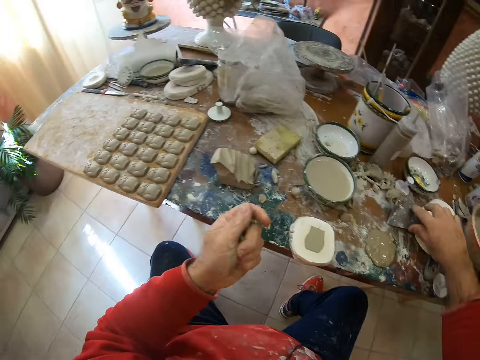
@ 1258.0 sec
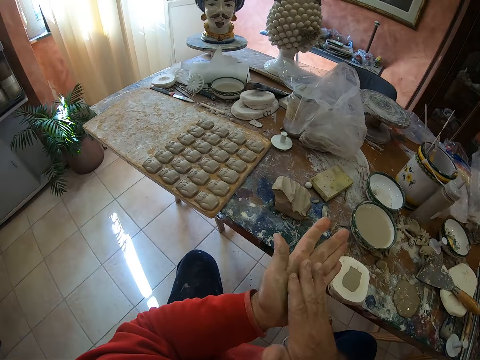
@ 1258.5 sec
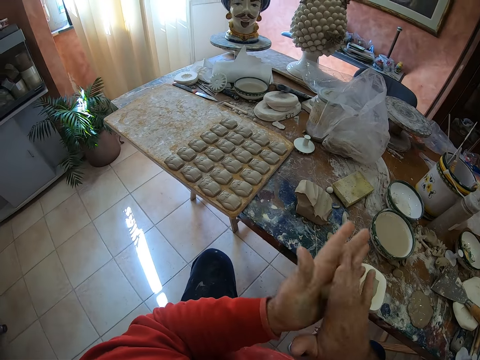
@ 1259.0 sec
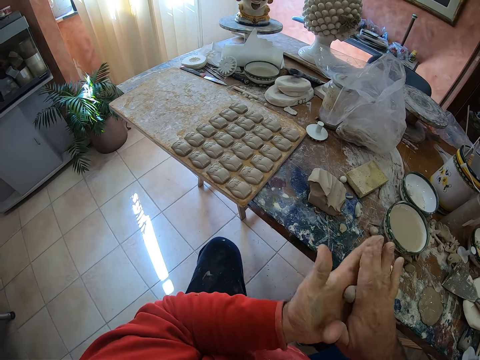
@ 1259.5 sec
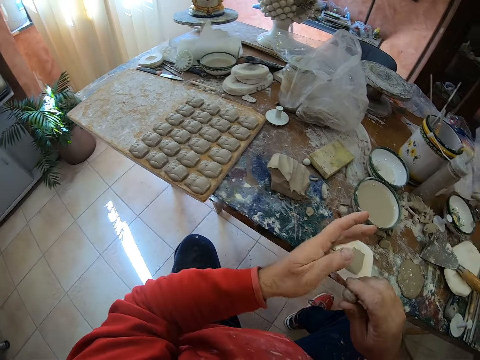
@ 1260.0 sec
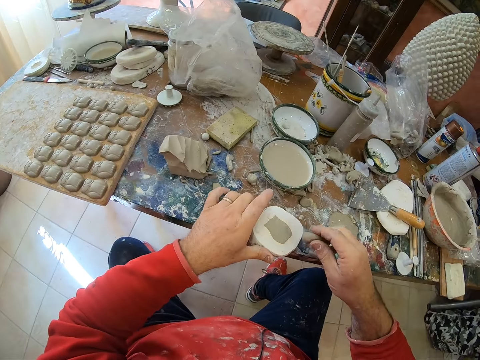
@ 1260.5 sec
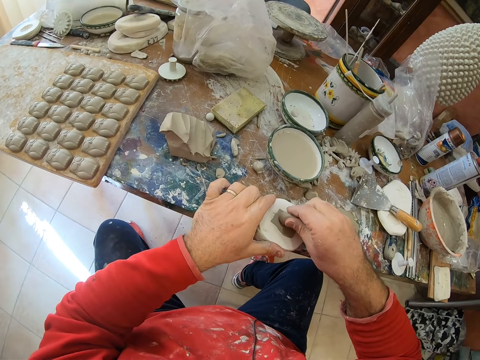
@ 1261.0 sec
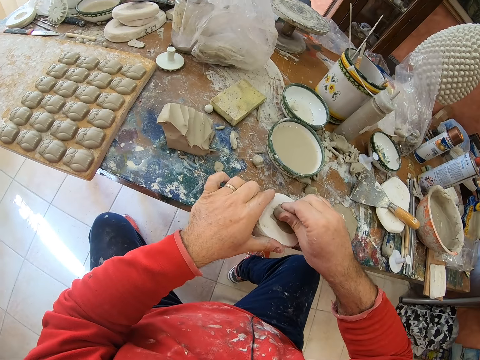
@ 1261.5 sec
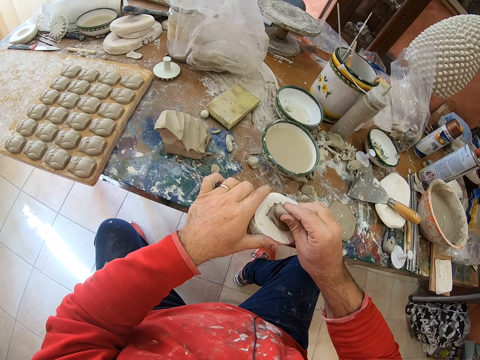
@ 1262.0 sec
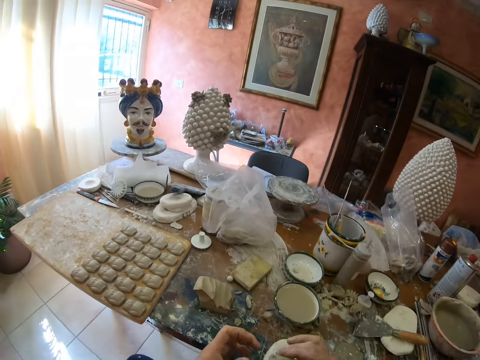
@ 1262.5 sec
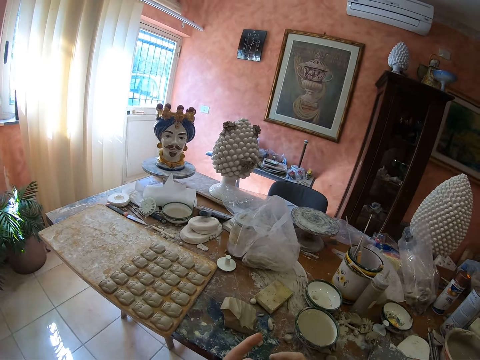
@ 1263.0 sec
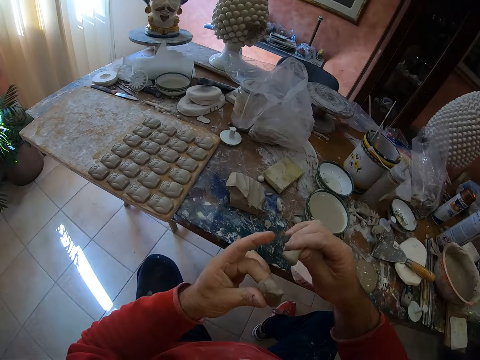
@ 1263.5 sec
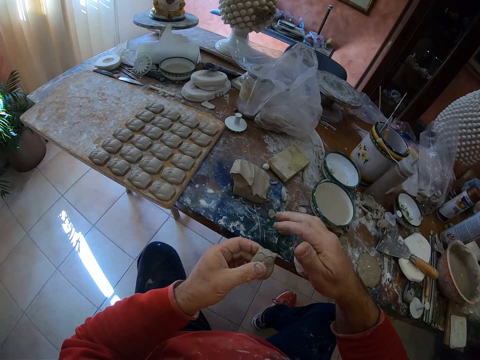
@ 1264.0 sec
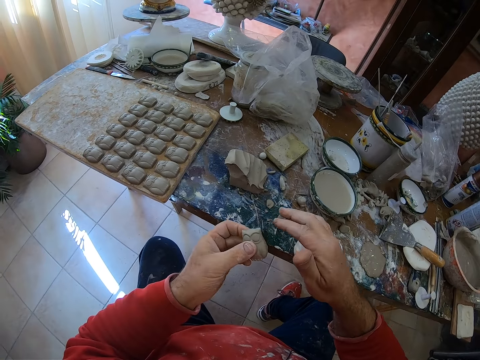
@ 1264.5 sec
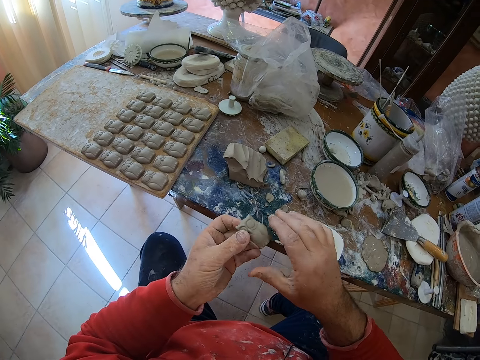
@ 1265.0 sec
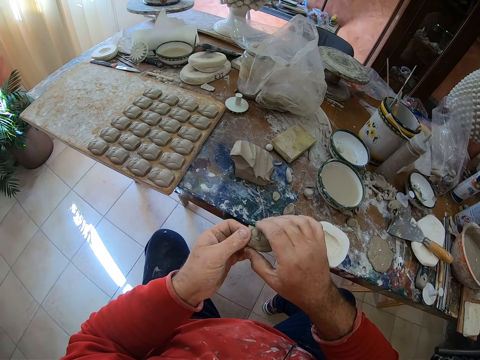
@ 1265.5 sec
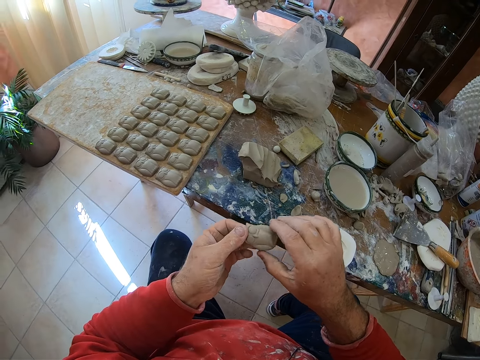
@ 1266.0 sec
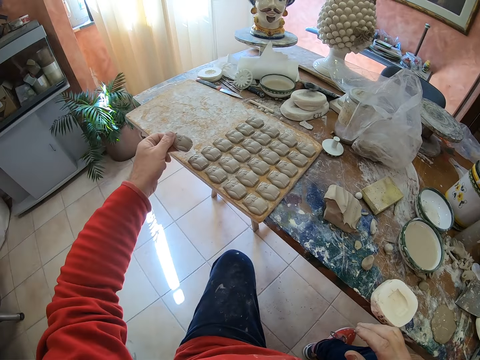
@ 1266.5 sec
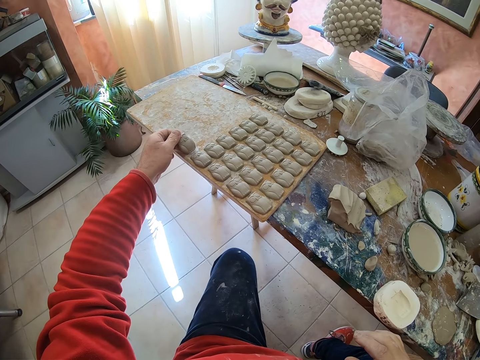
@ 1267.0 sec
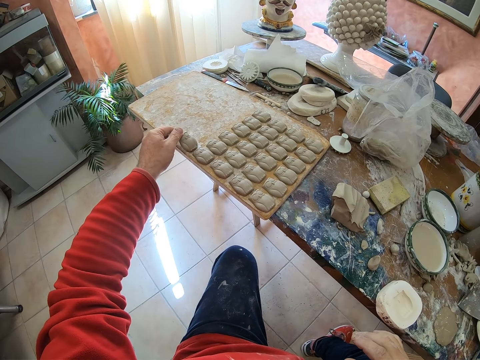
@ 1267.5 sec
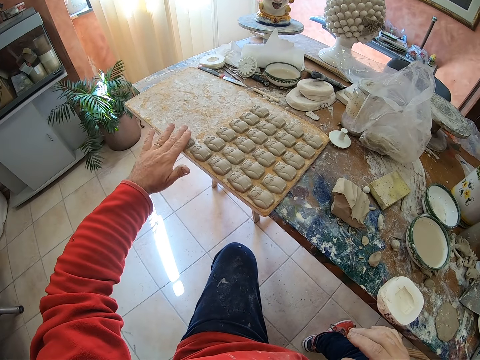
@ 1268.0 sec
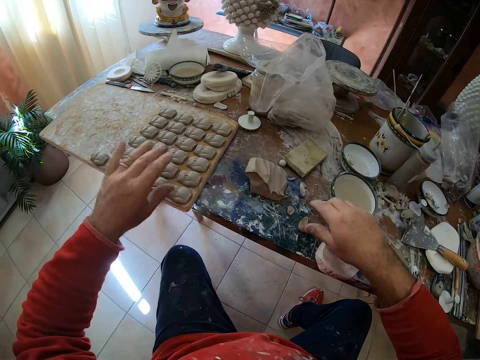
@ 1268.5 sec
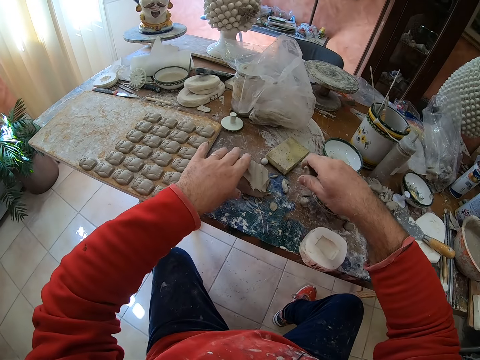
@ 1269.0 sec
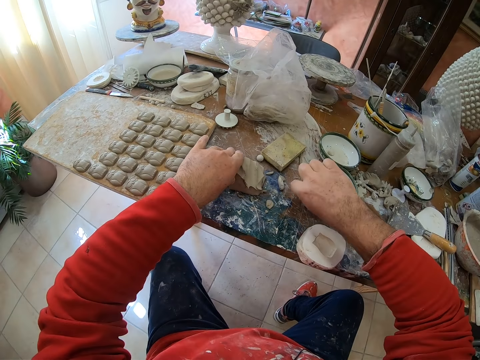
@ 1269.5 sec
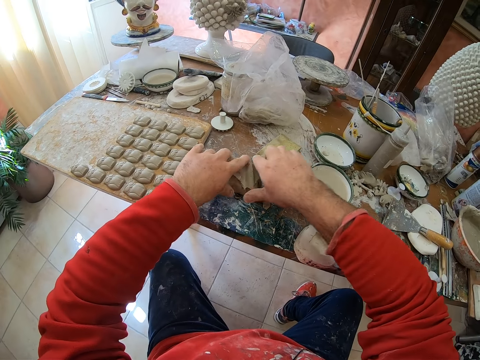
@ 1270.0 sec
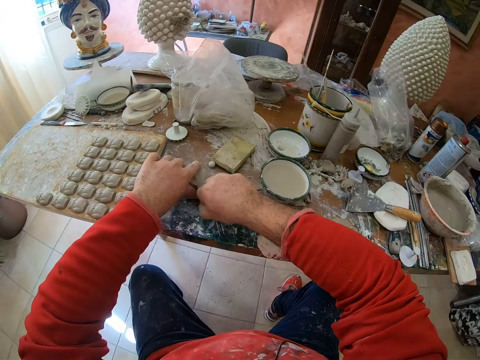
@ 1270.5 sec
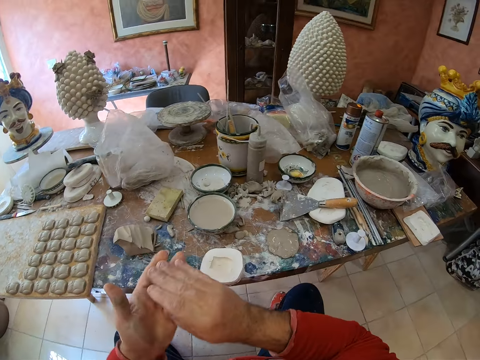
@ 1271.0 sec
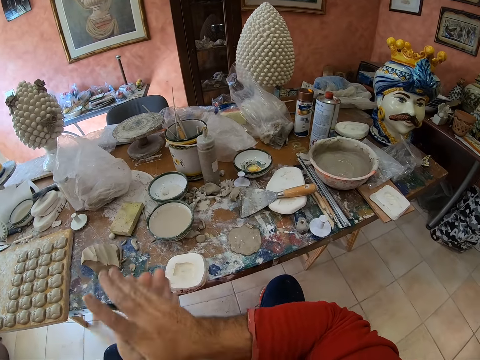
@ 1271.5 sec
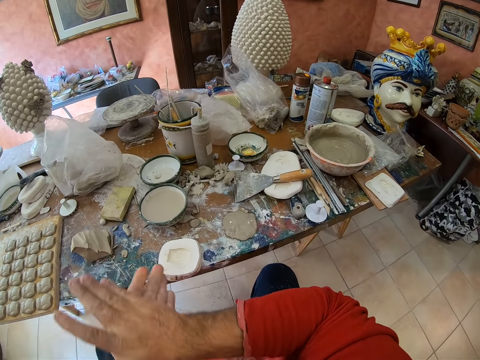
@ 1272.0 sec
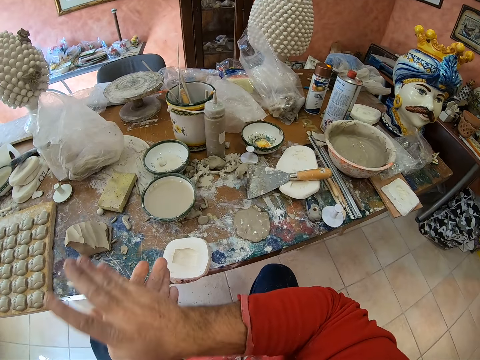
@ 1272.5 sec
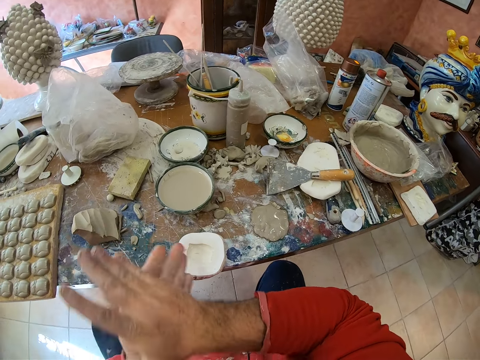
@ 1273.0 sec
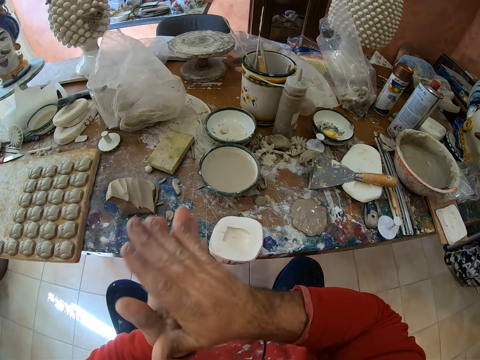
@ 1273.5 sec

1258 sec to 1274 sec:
The camera wearer drops the scraper back on the table. He rolls the cut mud or clay mold in his hands. He presses the clay mold into a mold shaper and pulls an owl shaped clay mold from the mold shaper. He drops the mud on the table. He smoothens the clay owl mold's edges with his fingers. He puts the clay owl mold on a wooden tray. He shifts something on the table, cuts the mud on the table and takes a pinch of clay mold on the table. He rolls the clay mold in his hands.

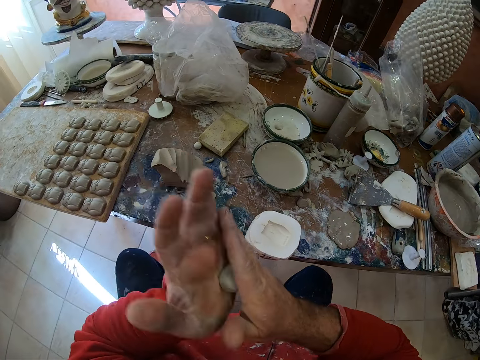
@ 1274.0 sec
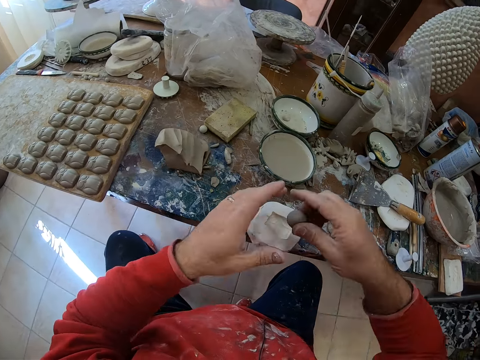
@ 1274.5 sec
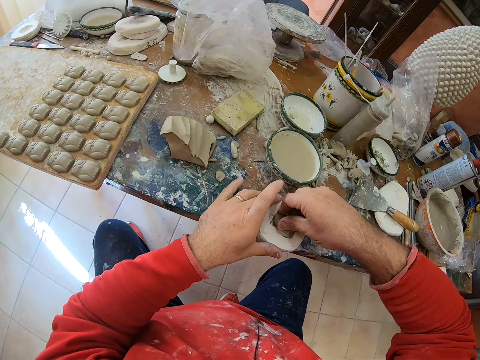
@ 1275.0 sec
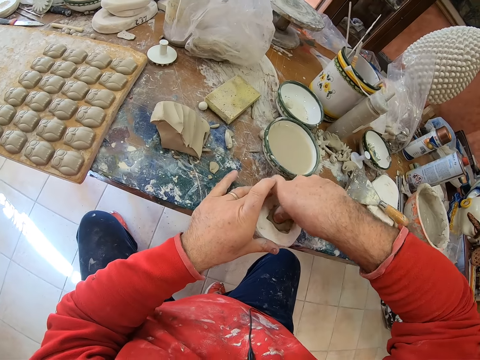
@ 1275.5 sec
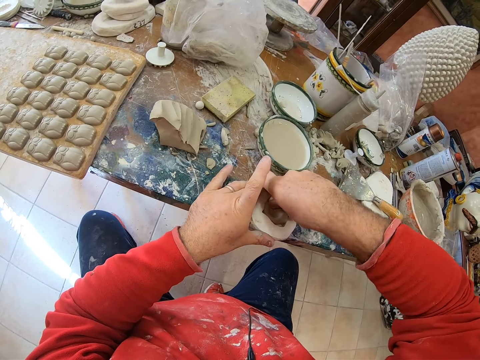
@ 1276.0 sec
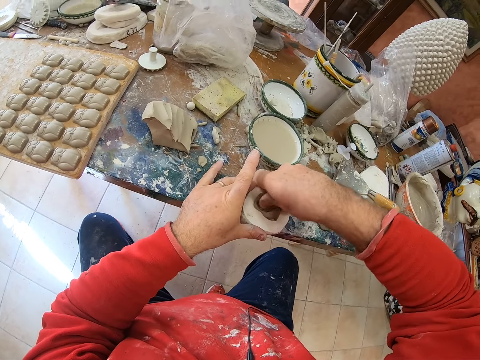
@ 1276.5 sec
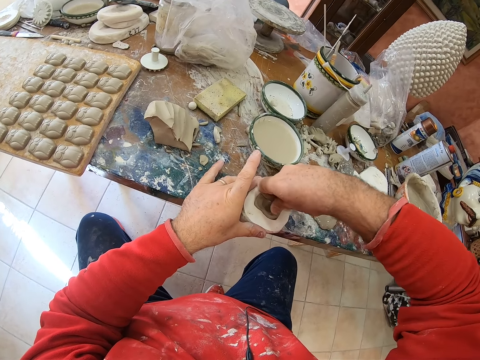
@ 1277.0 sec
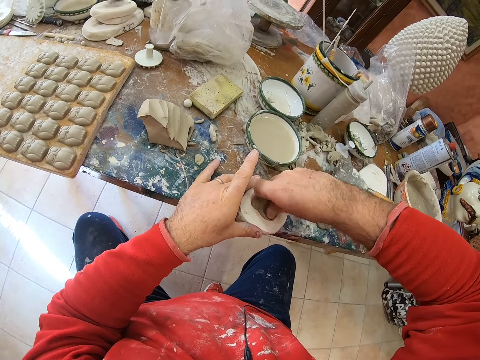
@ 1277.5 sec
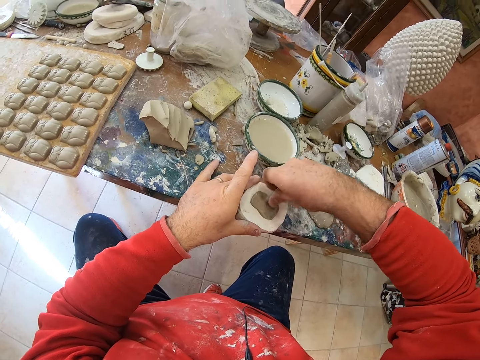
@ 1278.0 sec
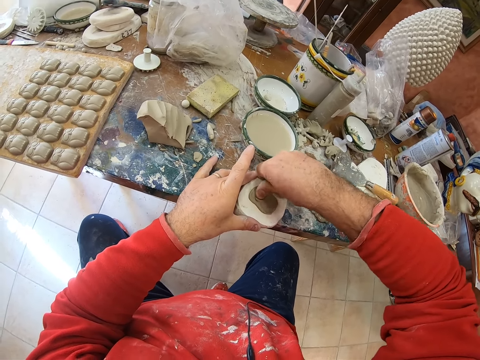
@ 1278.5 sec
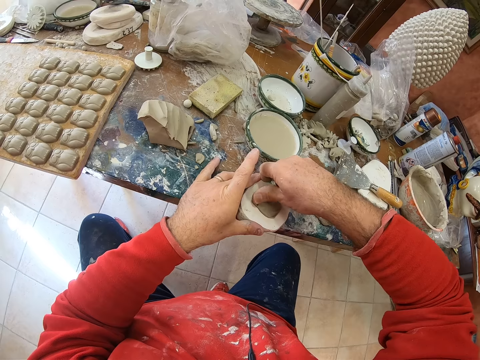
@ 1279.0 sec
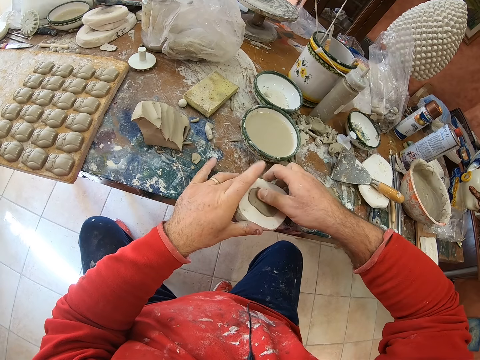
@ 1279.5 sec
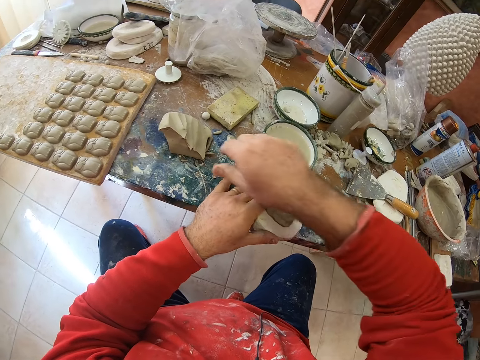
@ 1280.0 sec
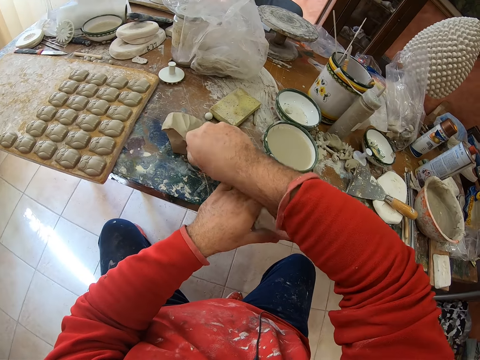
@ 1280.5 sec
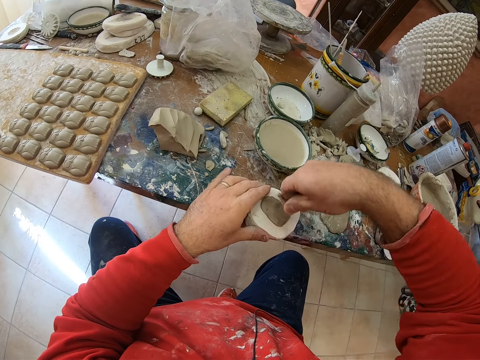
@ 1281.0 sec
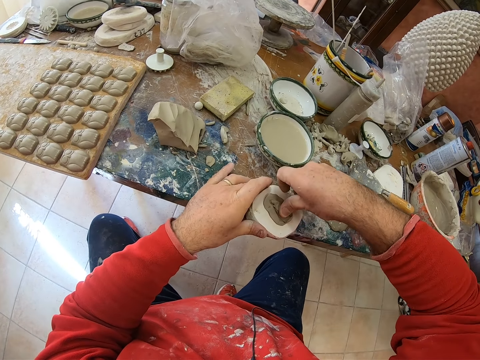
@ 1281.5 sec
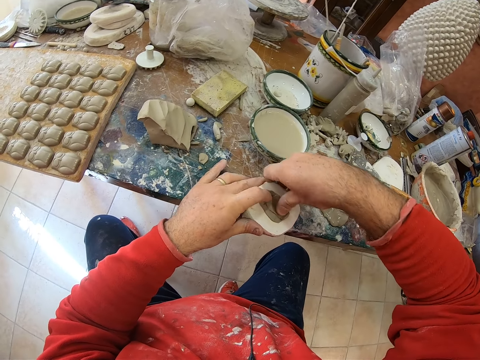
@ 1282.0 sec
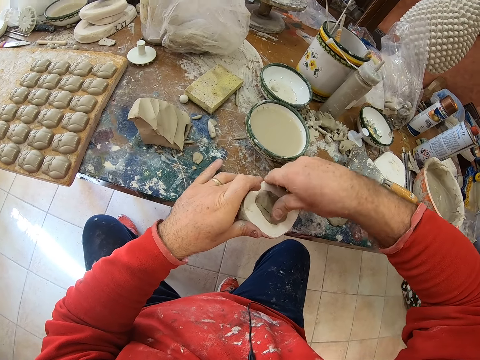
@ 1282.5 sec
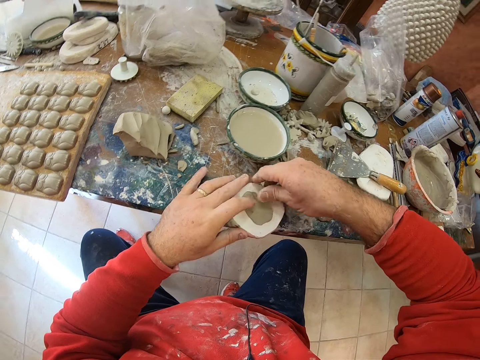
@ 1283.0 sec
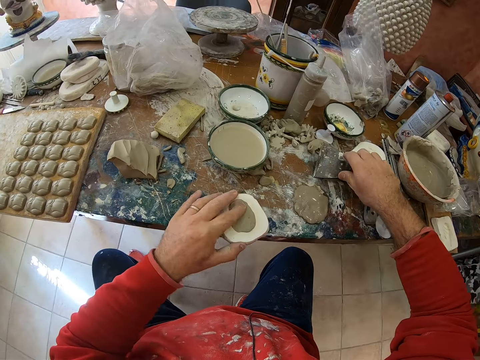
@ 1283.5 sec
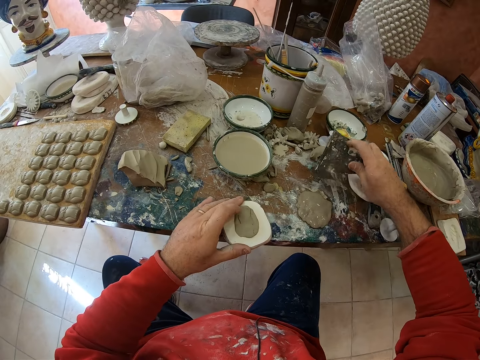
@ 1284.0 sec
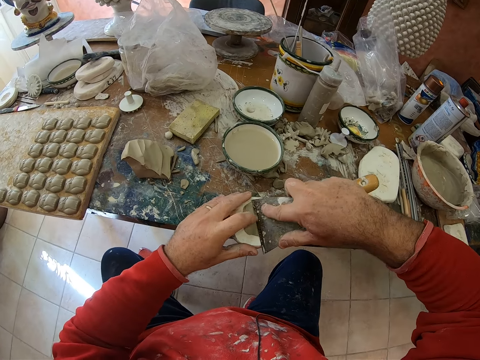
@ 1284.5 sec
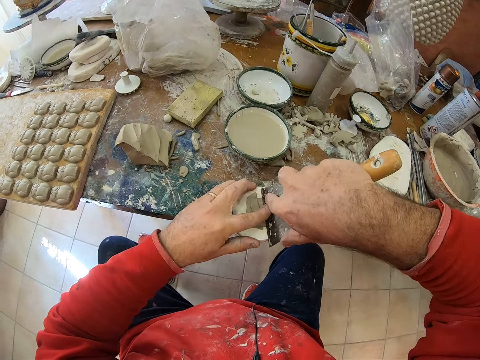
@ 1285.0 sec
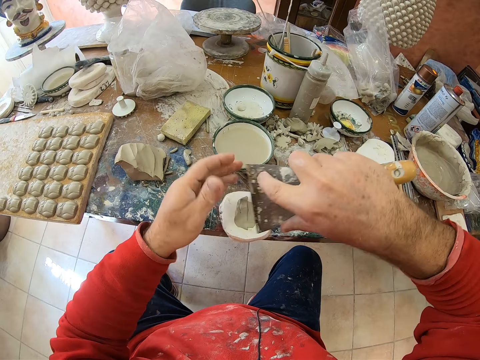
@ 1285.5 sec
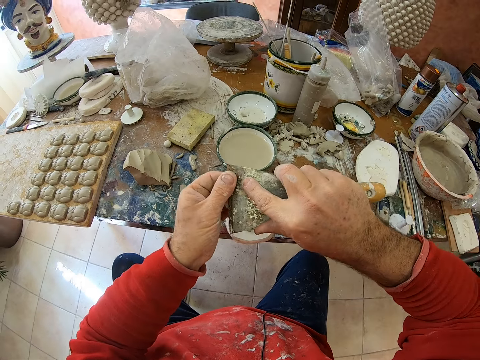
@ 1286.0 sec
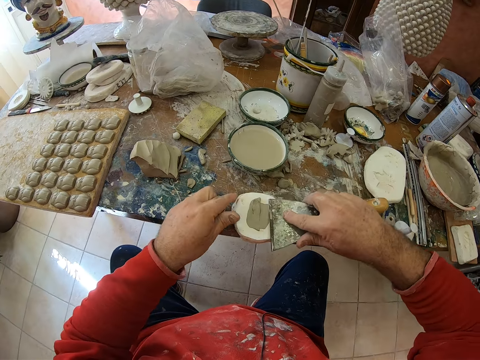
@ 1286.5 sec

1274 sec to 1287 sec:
The camera wearer presses the clay mold into a mold shaper. They cut mud on the table and take a pinch of clay mold on the table. They press the clay mold into the mold shaper. They pick up the scraper on the table and scrape off excess clay from the mold shaper with the scraper.
